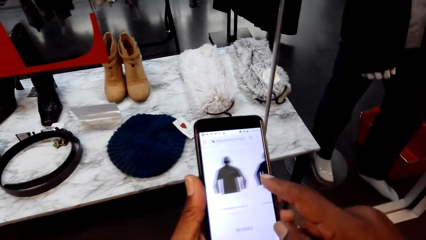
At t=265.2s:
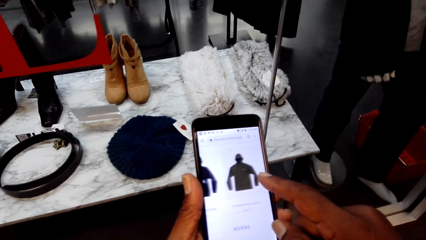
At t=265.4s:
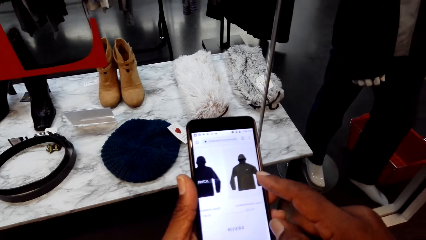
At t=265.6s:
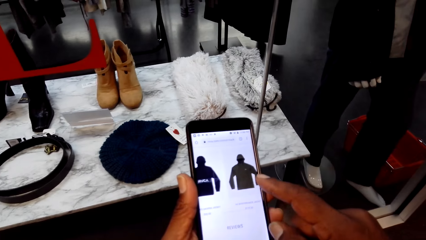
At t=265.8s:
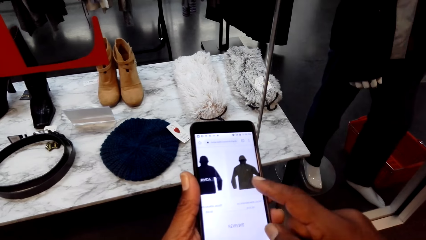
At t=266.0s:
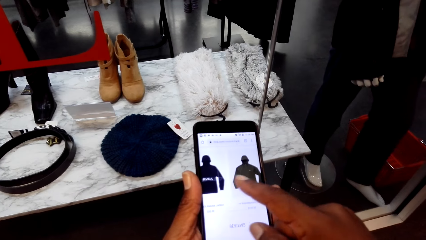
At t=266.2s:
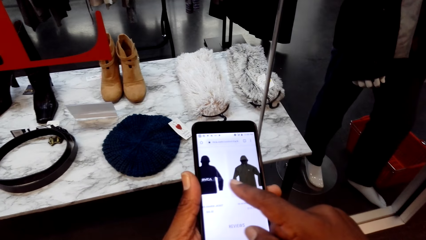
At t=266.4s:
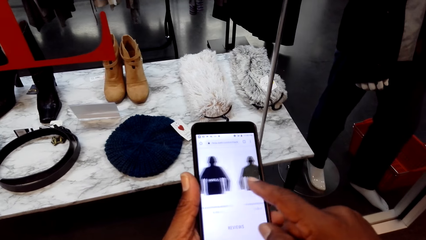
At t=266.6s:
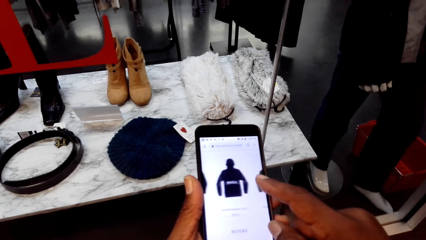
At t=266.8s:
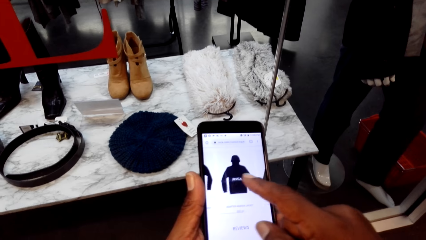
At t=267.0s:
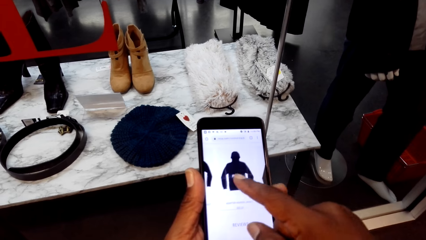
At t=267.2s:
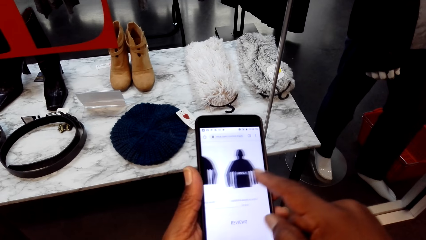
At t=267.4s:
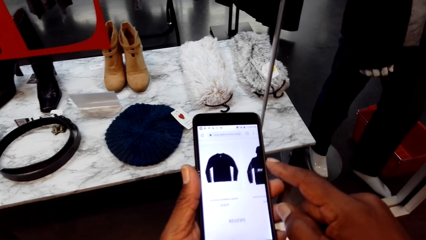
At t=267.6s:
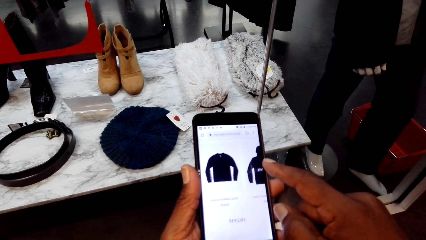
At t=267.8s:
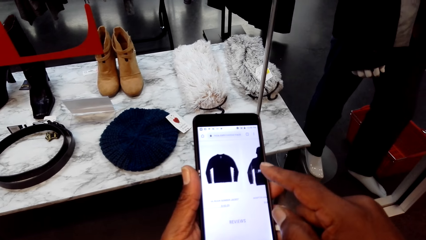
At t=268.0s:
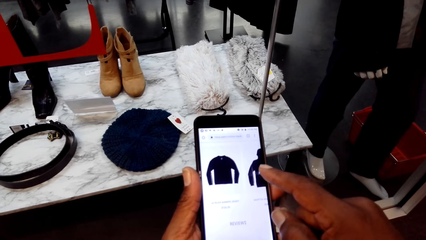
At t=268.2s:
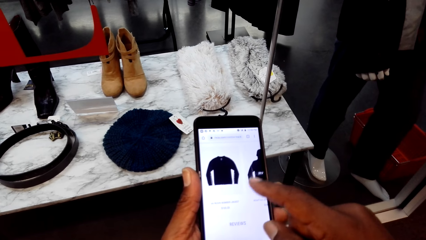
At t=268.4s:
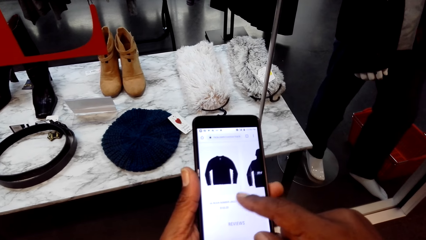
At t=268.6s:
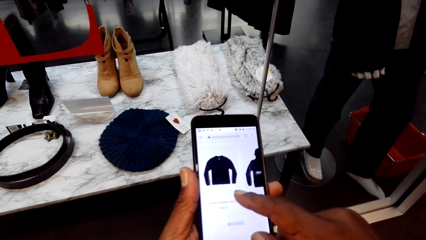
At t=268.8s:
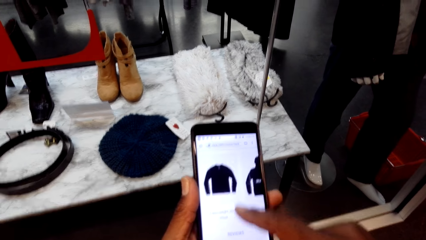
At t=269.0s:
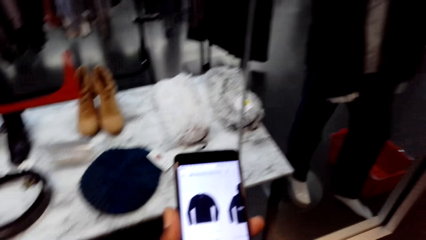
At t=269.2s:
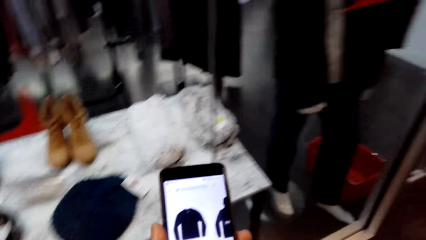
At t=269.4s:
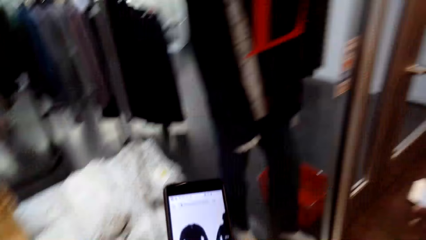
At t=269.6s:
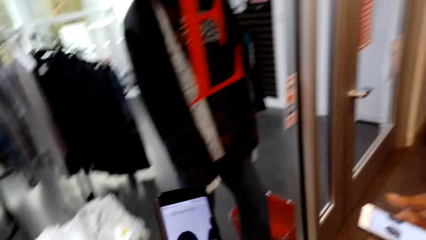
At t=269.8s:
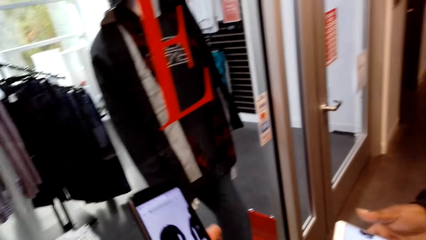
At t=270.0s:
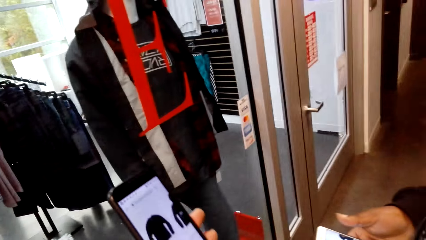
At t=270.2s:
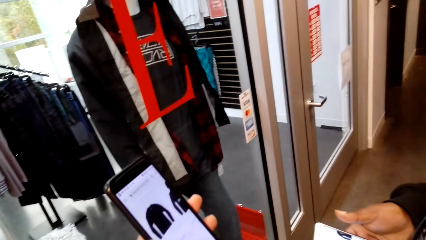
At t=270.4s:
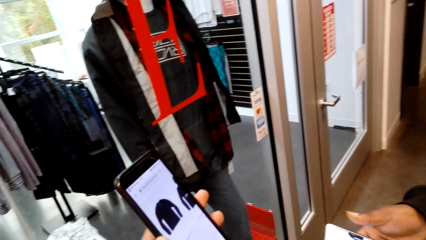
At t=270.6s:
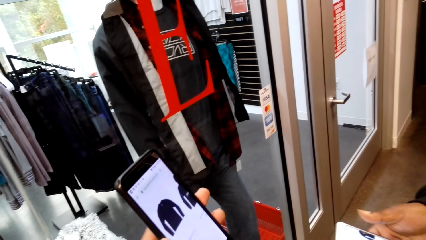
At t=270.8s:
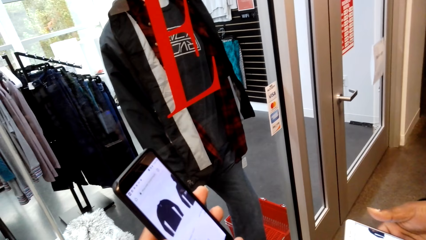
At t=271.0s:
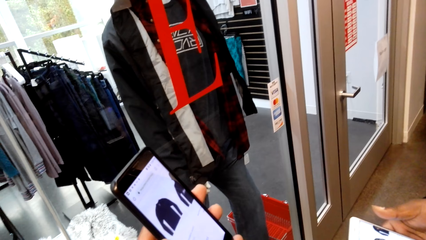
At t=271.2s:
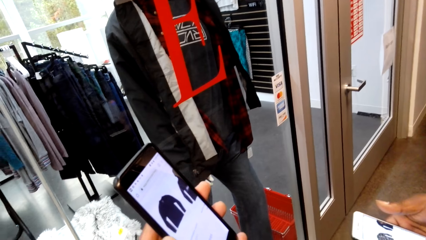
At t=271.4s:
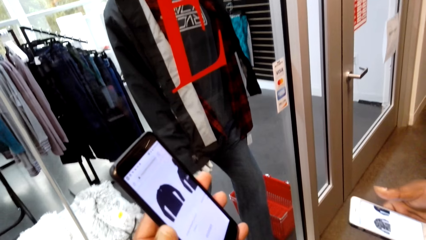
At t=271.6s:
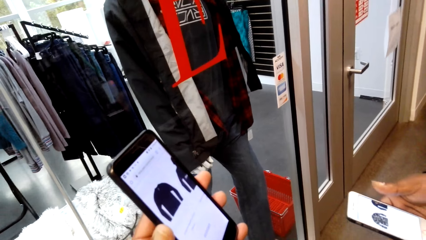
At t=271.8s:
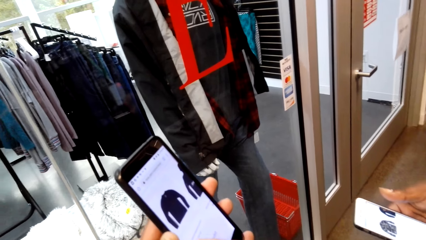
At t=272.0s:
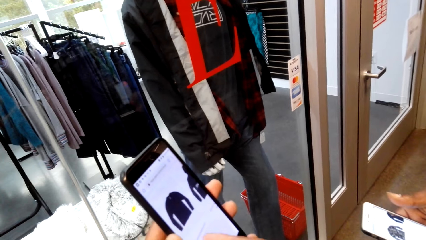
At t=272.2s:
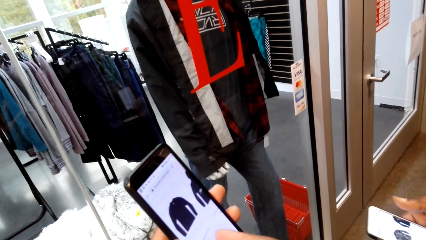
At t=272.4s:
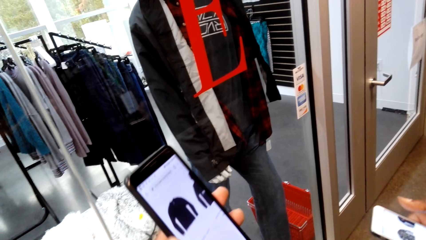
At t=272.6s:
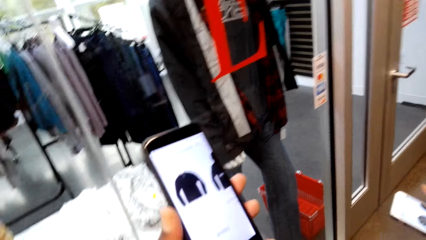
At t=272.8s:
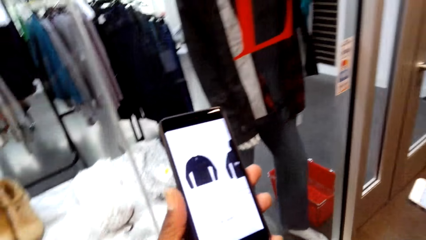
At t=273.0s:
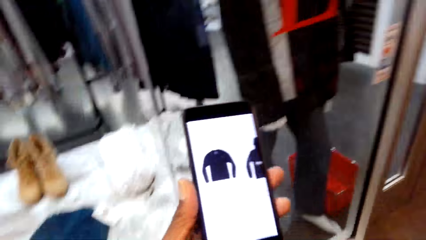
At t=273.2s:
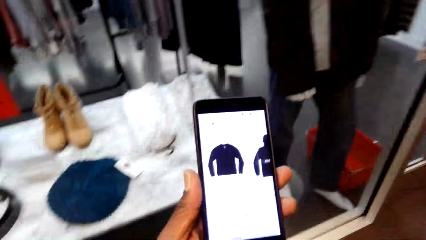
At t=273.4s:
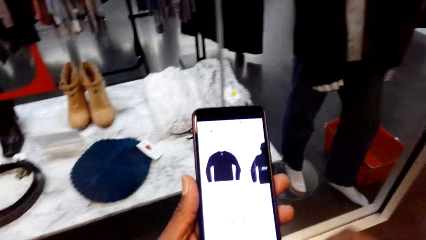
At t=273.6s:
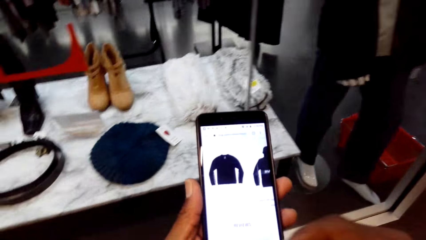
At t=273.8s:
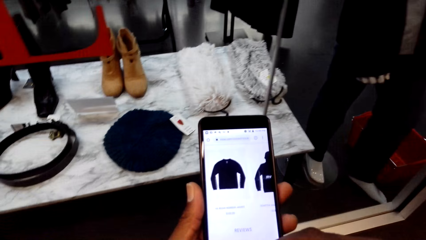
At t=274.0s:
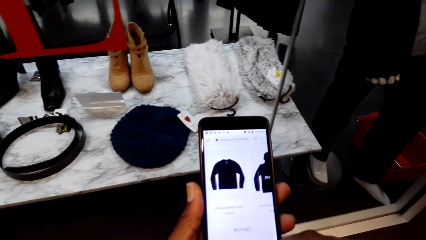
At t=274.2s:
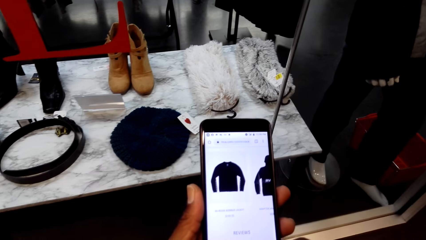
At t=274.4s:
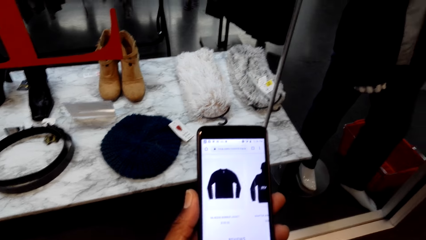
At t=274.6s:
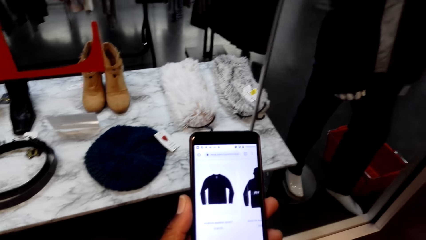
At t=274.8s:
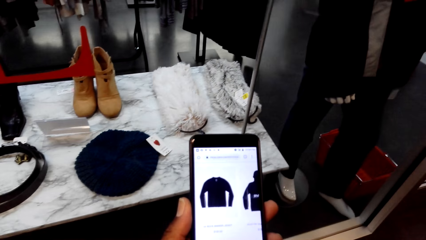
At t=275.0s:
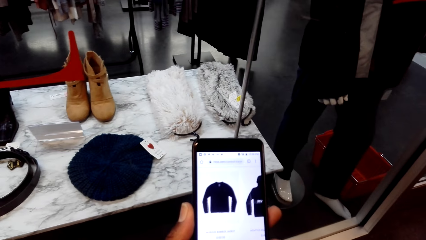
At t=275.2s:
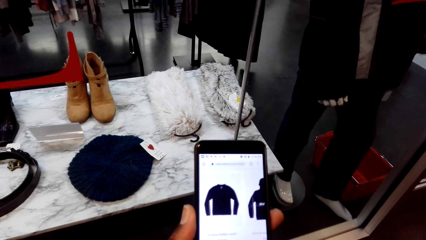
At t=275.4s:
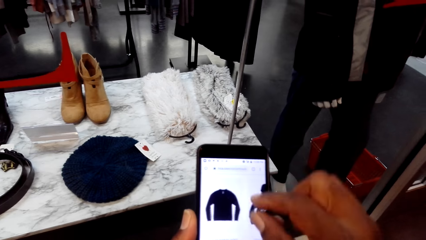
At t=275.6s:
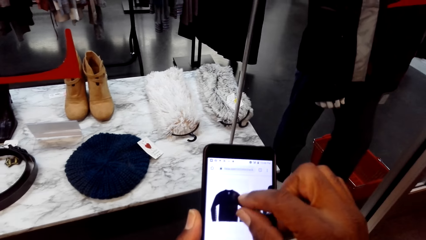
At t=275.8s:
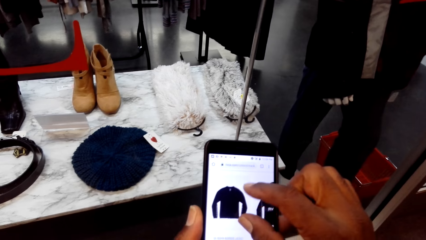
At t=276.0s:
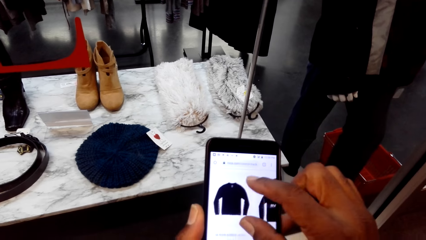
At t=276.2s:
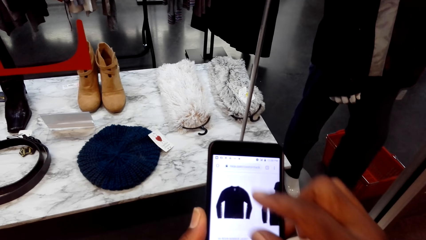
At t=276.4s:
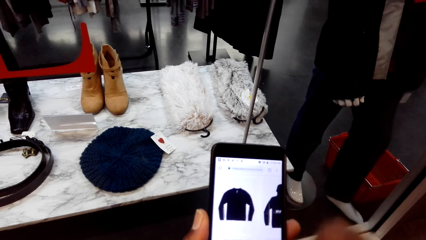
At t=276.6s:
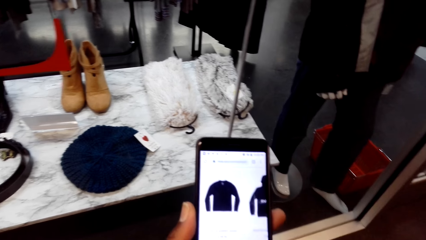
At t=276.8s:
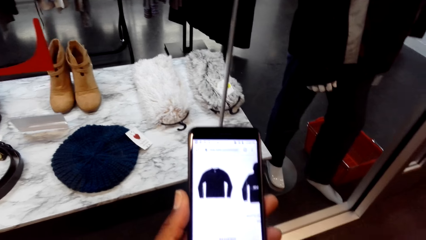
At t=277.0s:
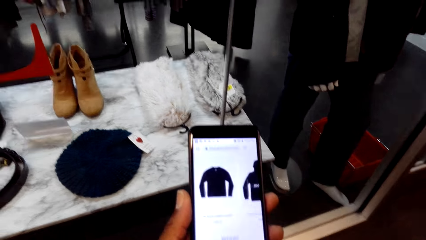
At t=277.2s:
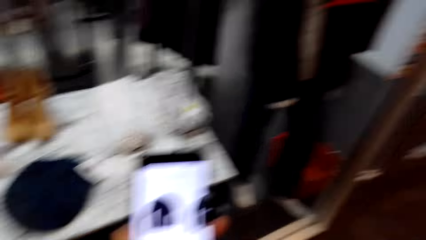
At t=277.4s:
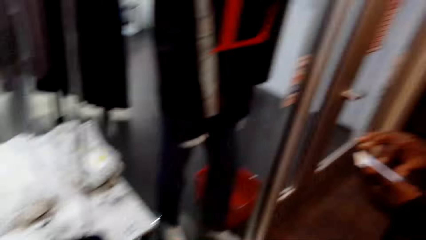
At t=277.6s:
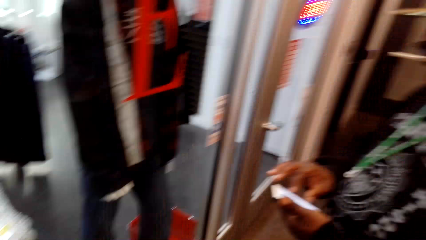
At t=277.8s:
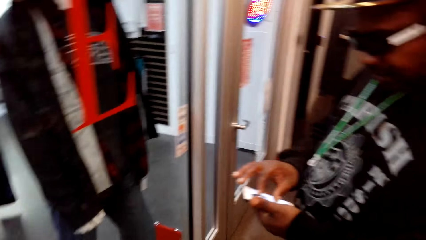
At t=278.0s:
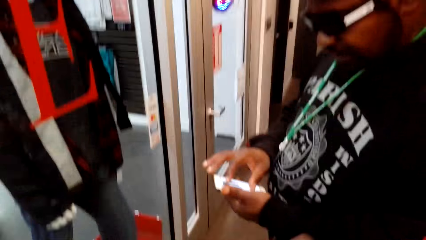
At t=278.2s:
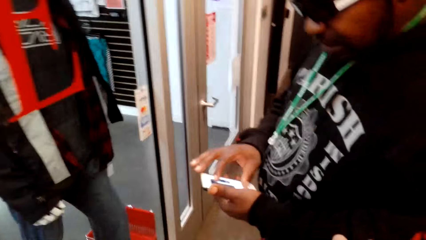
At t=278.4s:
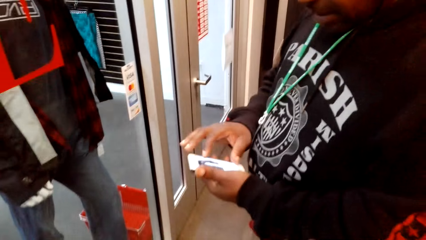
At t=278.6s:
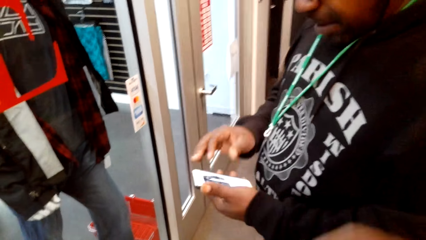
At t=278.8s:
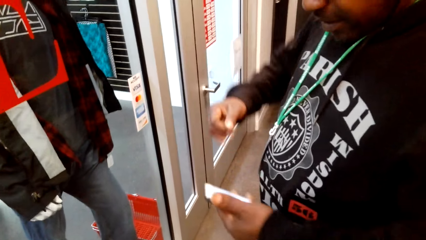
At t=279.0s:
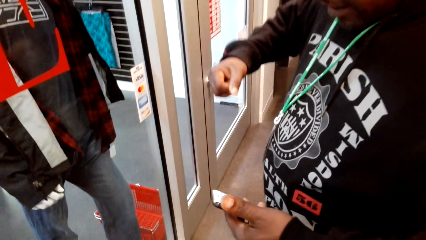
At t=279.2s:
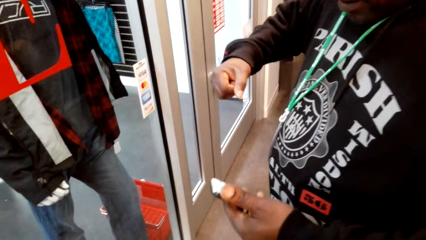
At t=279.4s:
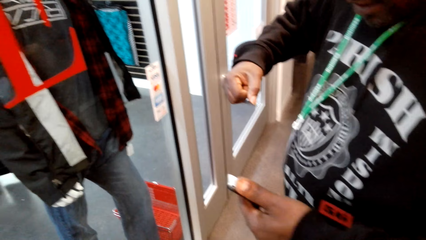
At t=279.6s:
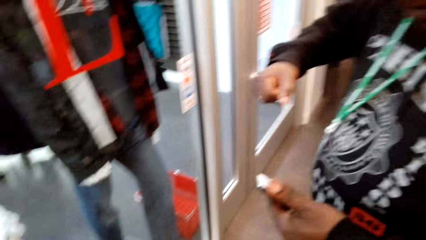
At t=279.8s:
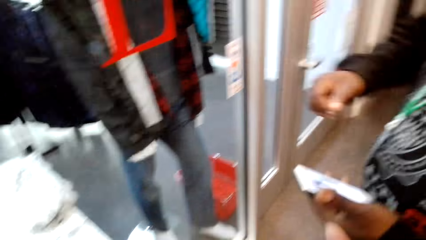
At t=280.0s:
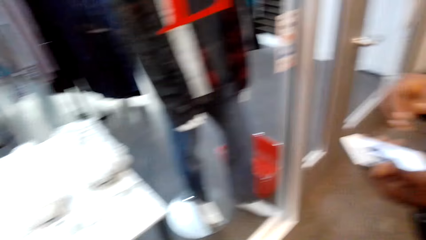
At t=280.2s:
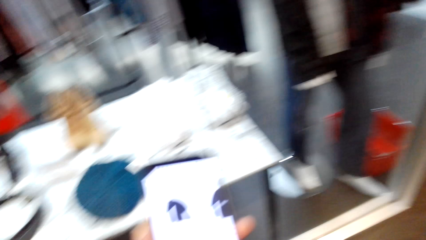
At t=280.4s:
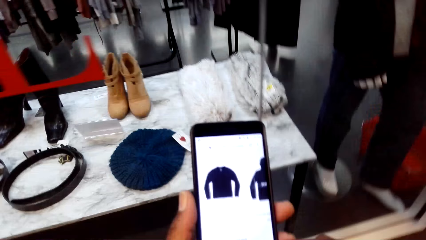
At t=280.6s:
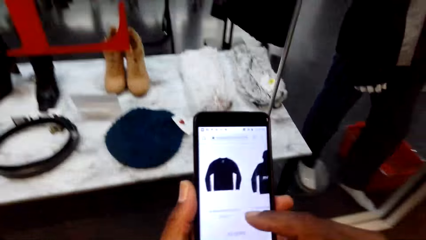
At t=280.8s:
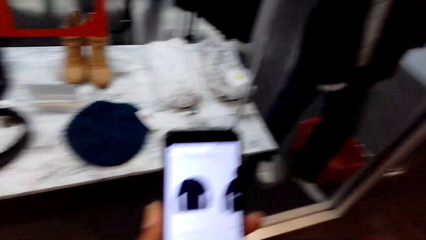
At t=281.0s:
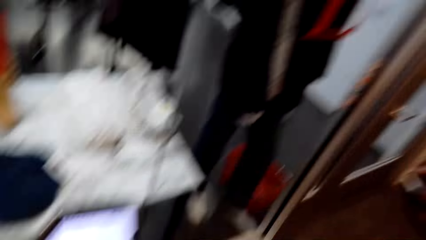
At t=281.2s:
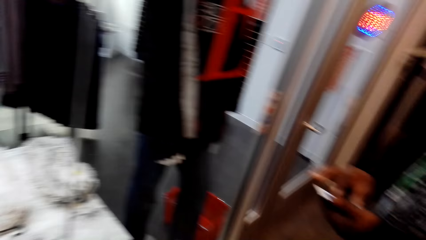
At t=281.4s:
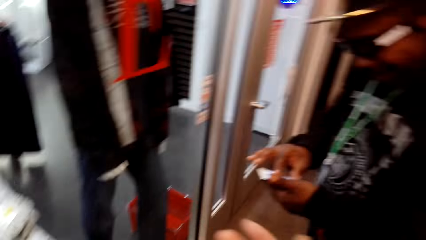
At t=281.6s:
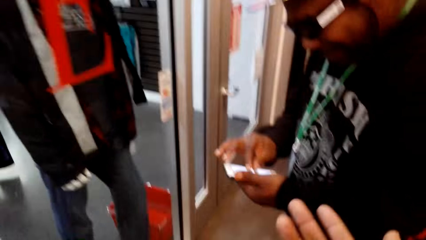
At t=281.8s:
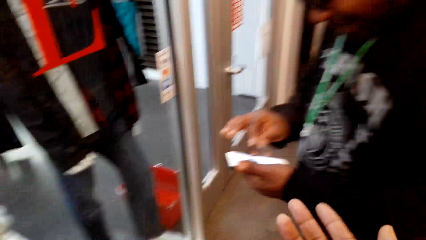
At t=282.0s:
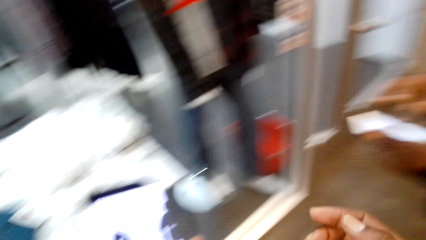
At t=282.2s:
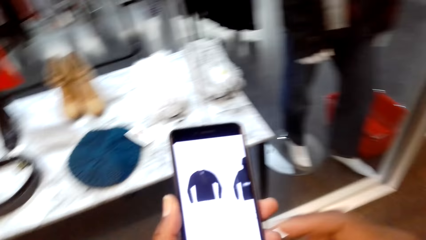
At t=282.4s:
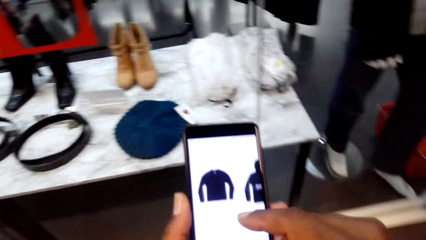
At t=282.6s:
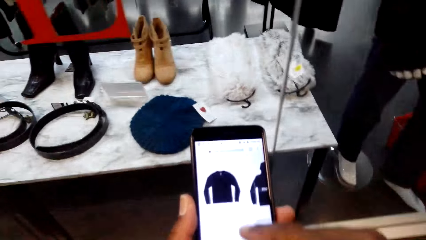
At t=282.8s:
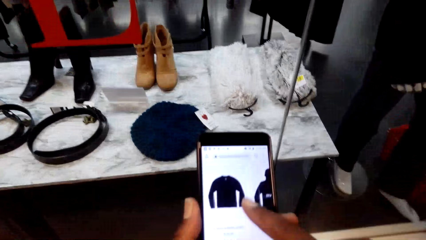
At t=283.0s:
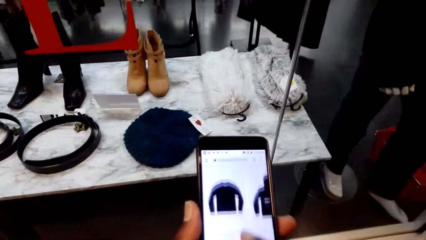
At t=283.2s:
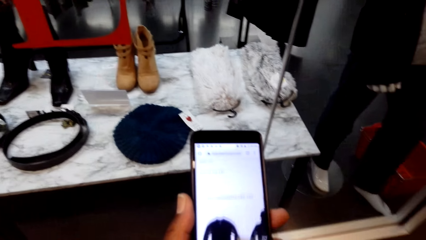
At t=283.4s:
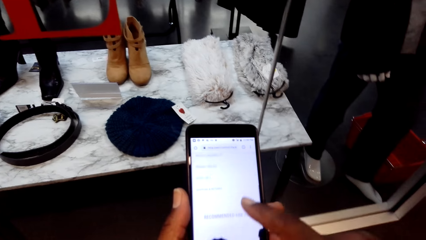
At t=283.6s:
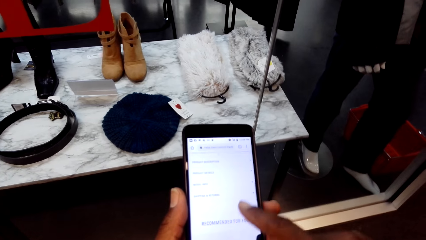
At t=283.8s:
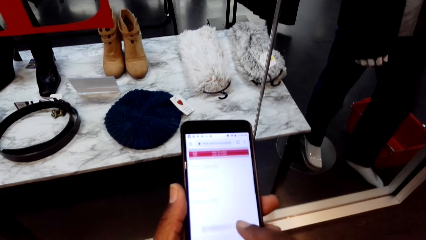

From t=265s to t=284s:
The camera wearer operates their phone. They interact with a man and show the man their phone. They operate the phone and turn around. The man operates the phone and speaks with gestures. The camera wearer speaks with gestures and operates their phone.
